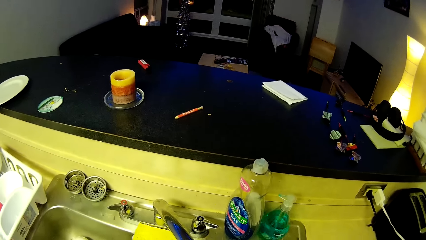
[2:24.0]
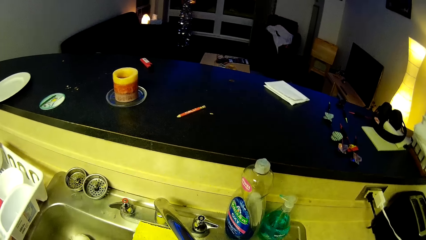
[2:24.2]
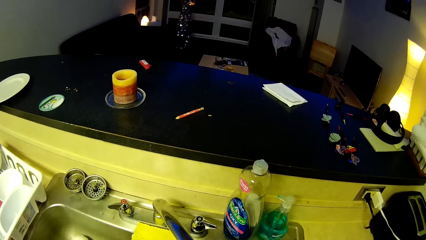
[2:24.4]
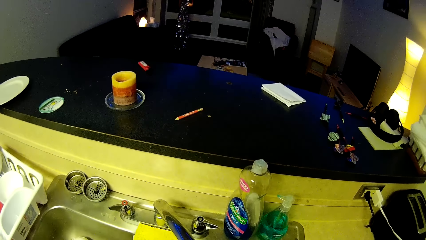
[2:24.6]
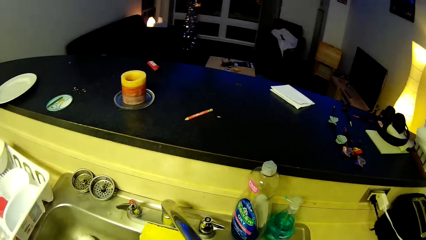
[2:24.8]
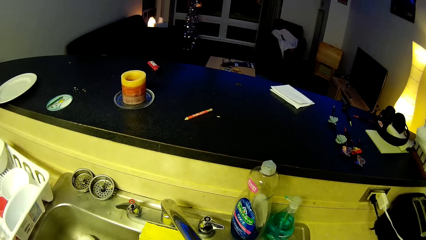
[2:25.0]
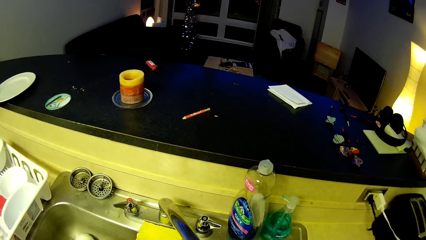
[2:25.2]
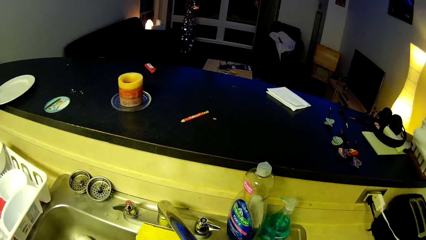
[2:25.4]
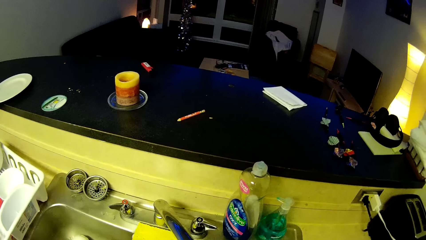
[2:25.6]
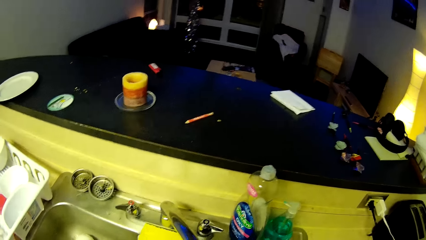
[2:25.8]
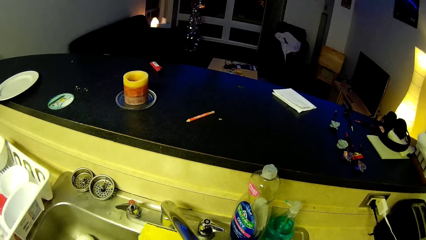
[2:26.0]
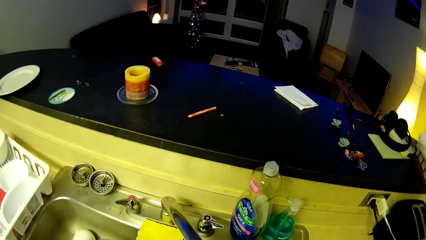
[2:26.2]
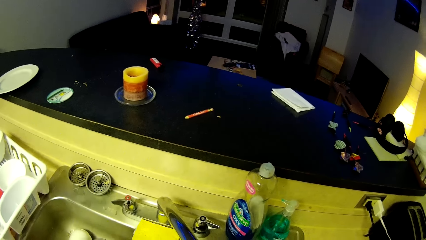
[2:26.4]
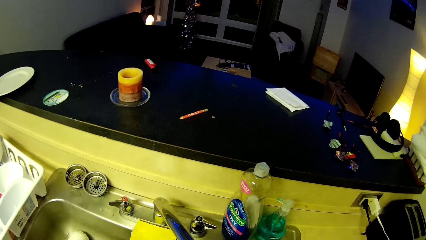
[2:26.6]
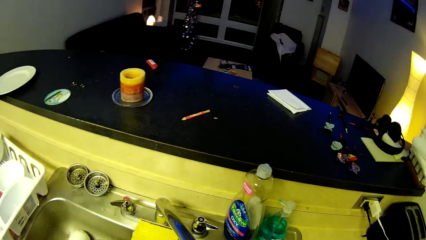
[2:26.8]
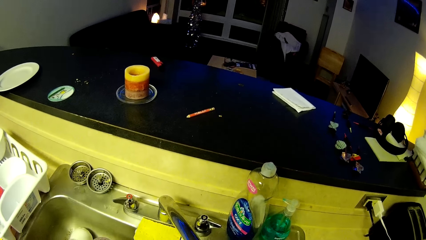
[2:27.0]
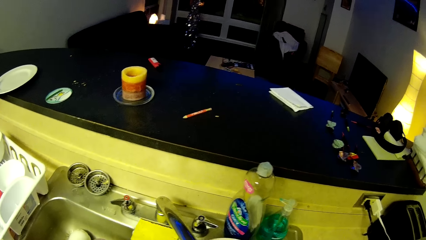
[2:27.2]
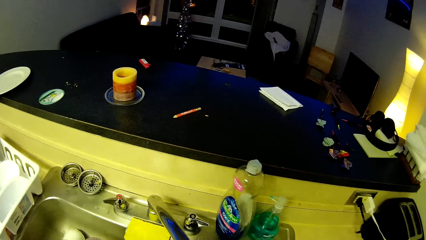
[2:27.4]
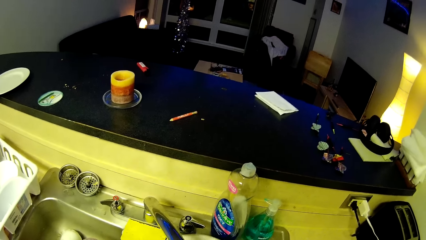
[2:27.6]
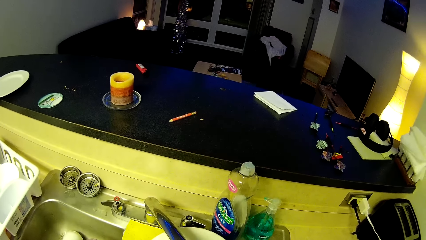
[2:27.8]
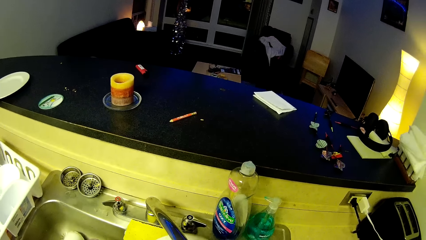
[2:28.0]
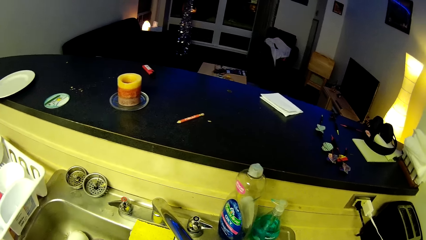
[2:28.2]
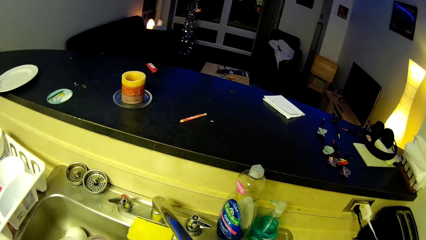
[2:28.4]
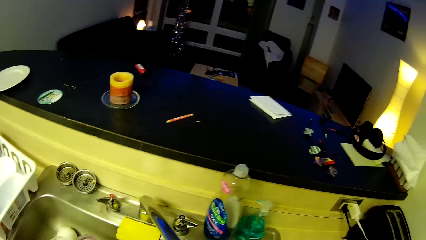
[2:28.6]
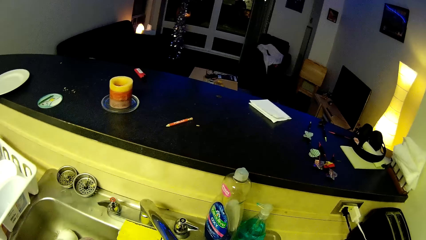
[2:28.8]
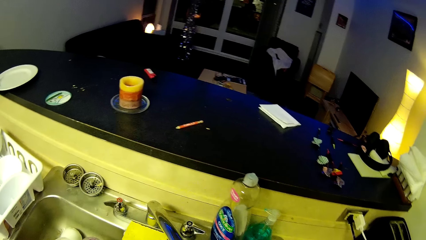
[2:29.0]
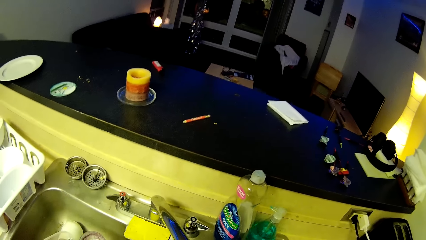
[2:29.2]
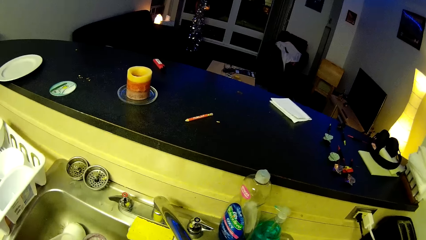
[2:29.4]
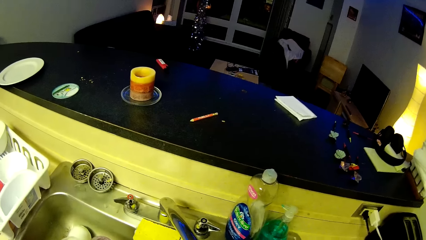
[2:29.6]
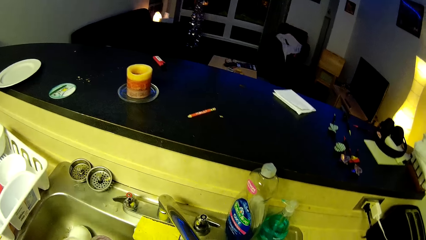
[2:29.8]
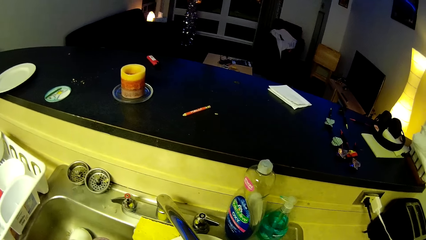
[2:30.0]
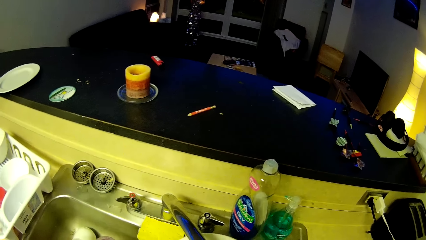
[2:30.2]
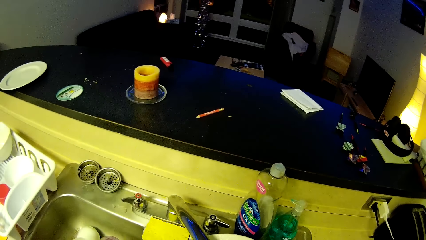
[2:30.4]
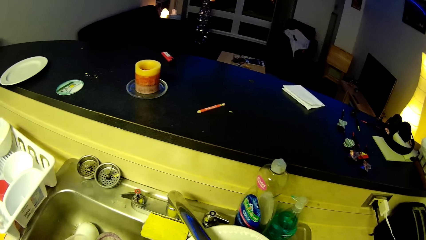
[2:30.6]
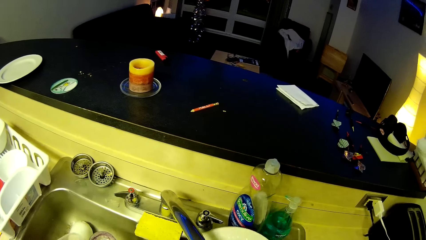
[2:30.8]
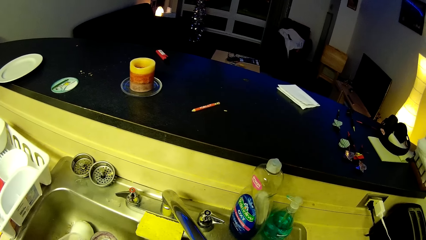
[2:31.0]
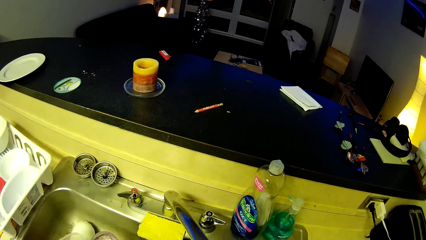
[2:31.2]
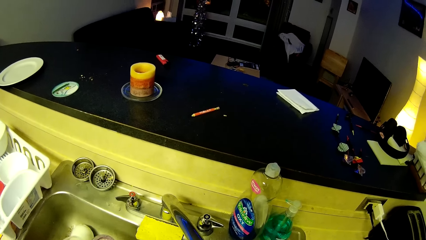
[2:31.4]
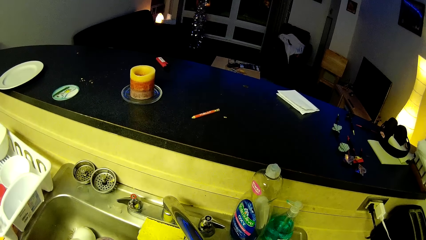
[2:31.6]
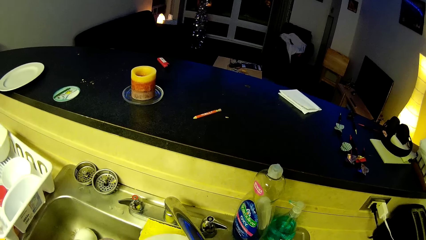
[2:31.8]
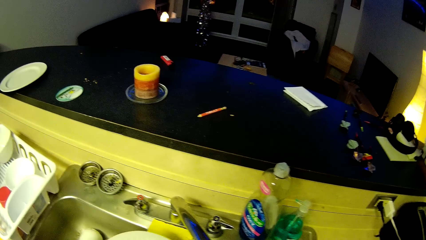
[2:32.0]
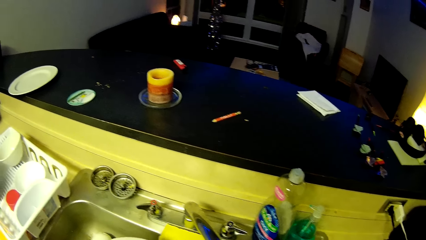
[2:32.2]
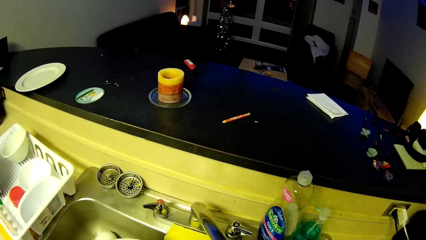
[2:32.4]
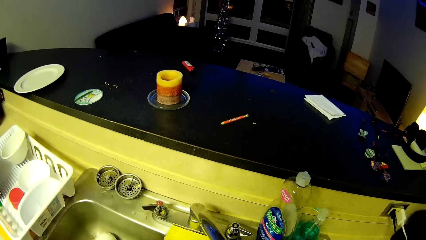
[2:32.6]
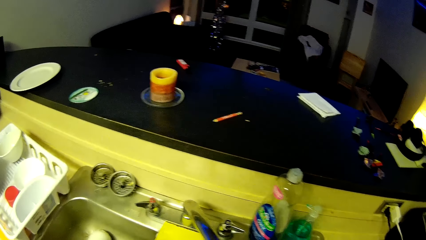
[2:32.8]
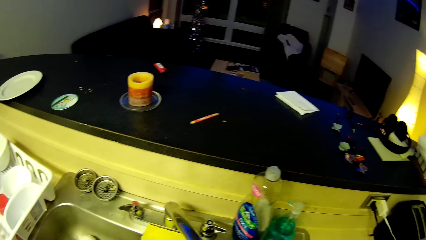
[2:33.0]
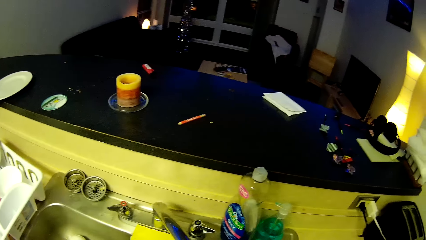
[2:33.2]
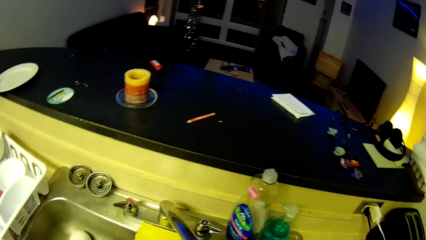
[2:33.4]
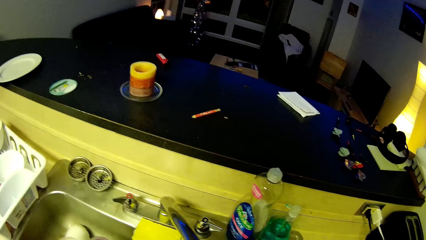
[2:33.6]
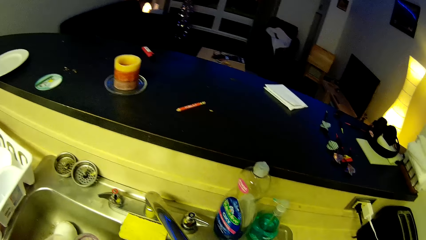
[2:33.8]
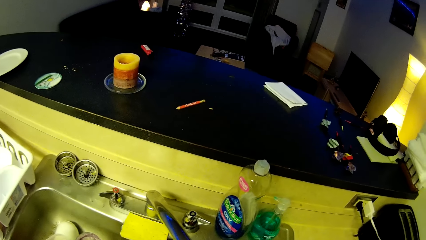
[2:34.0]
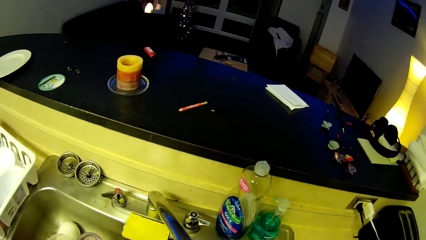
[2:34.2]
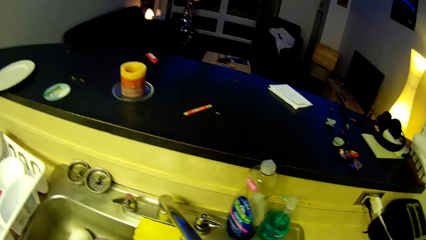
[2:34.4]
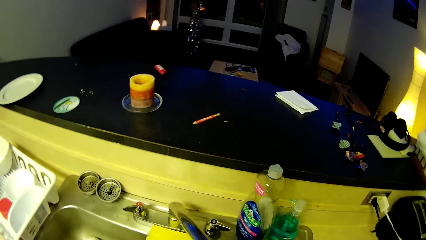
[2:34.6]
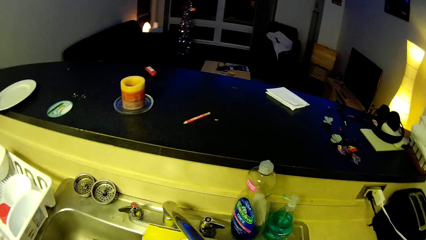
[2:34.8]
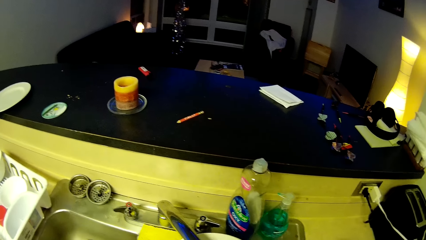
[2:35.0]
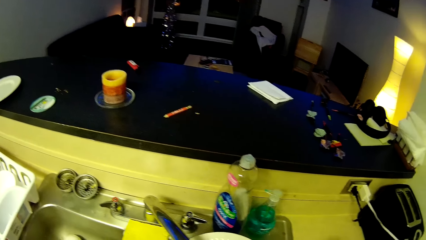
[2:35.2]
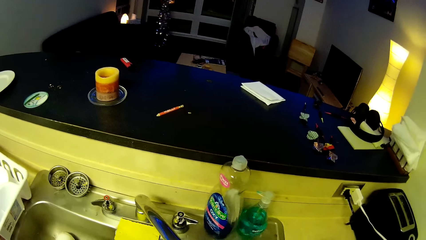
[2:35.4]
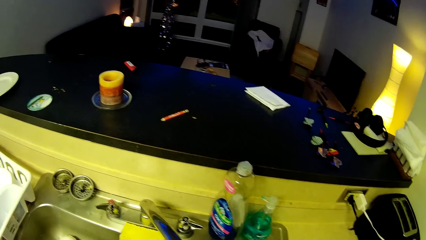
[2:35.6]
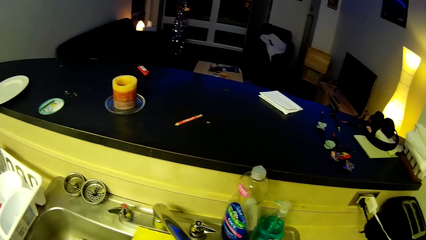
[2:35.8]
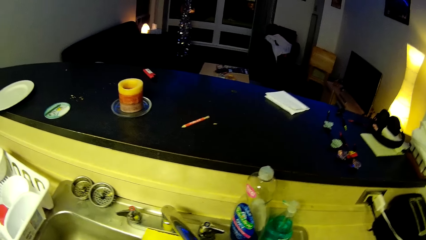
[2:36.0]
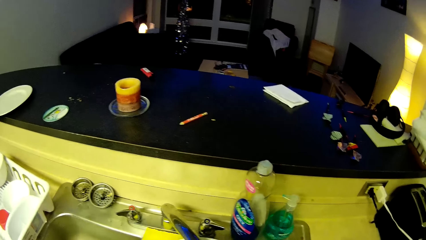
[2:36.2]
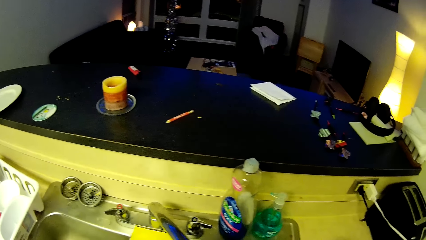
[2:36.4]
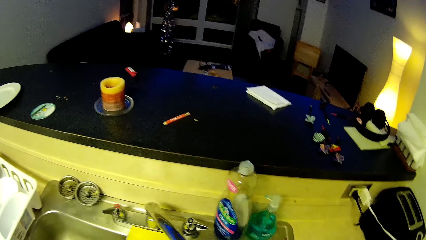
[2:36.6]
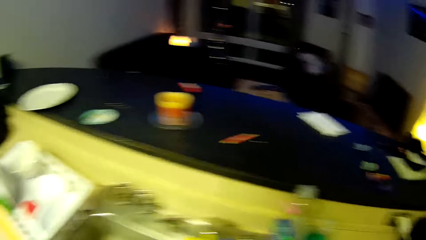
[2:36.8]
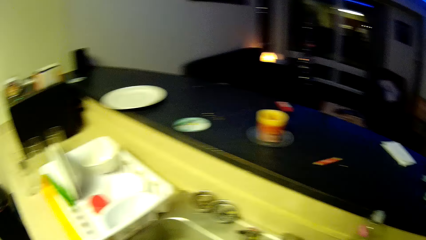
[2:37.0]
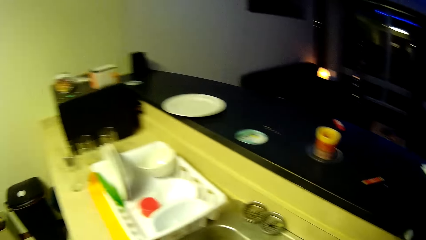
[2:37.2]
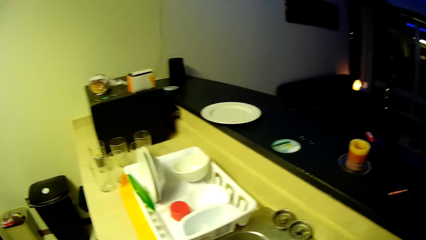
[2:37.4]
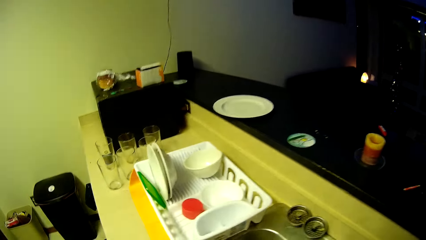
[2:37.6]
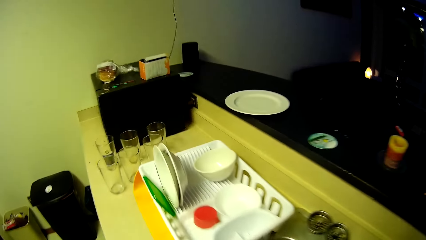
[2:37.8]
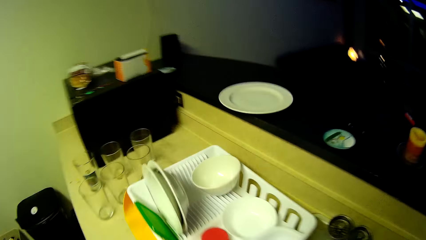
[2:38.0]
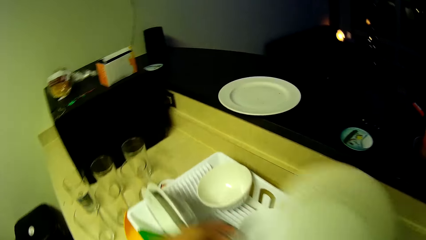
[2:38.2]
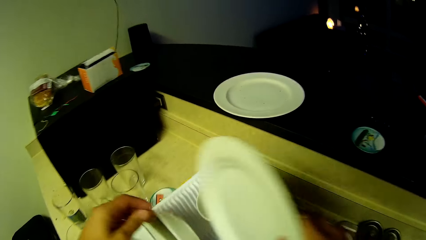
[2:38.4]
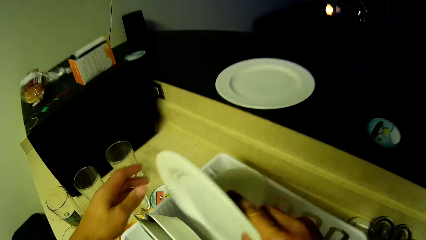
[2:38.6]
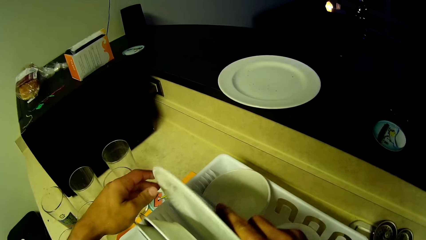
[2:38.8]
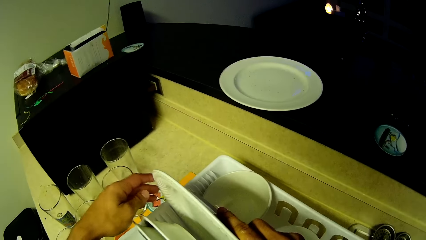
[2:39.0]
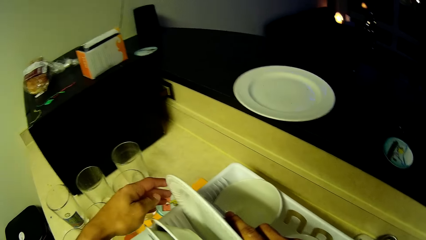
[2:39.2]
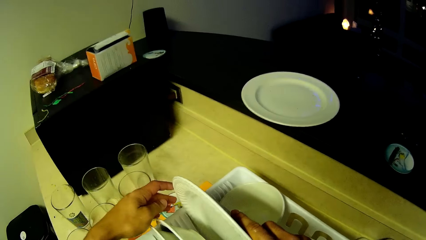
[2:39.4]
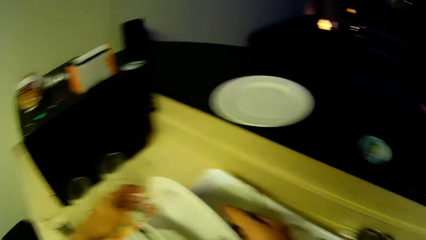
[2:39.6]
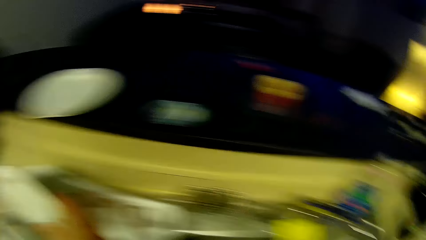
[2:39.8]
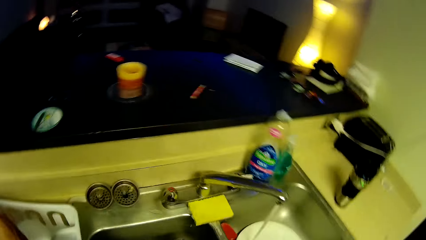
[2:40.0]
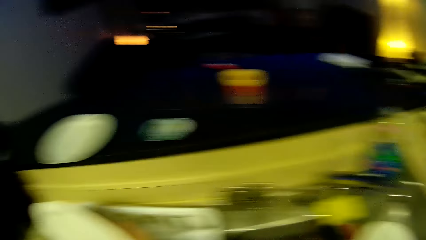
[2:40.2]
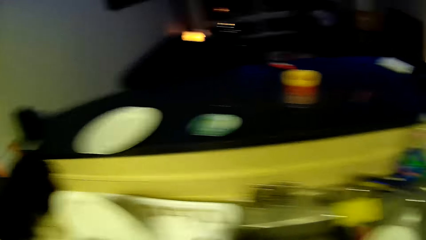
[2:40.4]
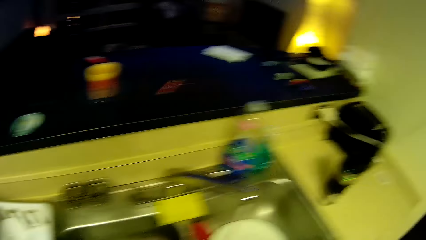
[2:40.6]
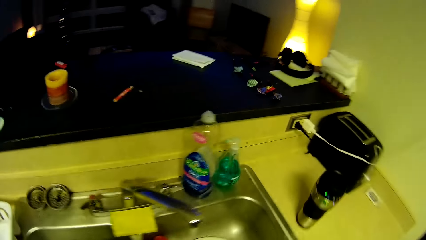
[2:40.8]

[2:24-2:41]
The camera wearer rinses a plate with running water. They look around a kitchen. They rinse the plate with running water. They drop the plate in the plate drainer.
